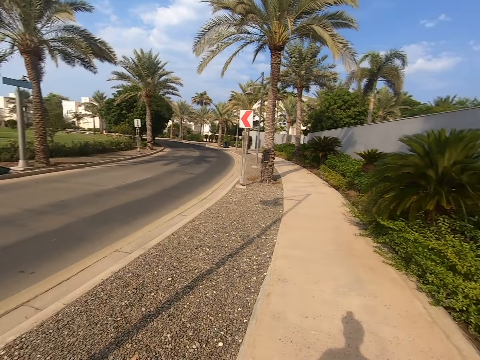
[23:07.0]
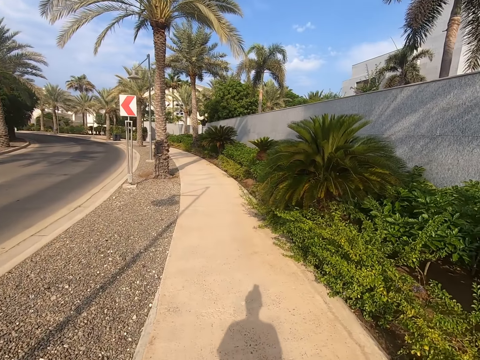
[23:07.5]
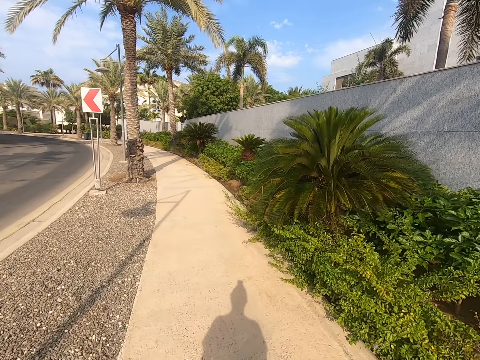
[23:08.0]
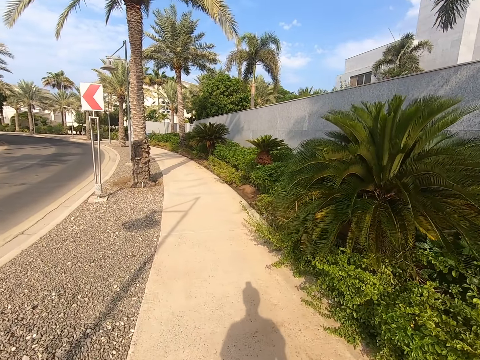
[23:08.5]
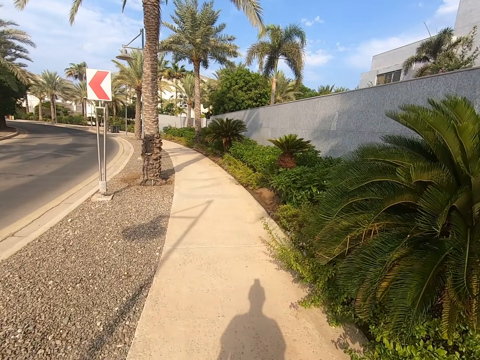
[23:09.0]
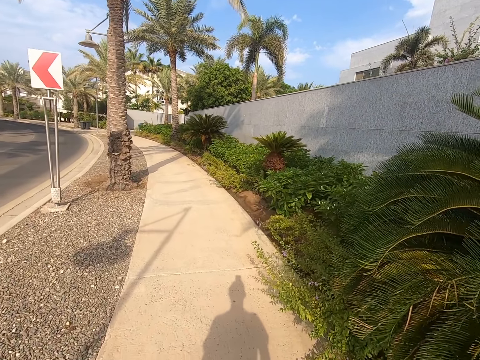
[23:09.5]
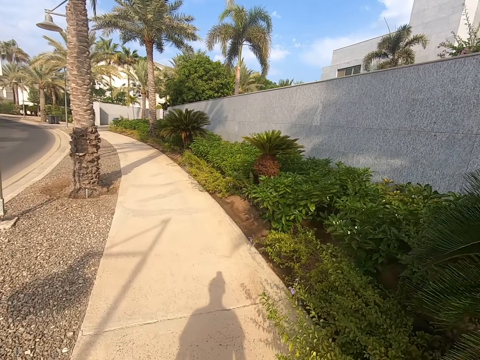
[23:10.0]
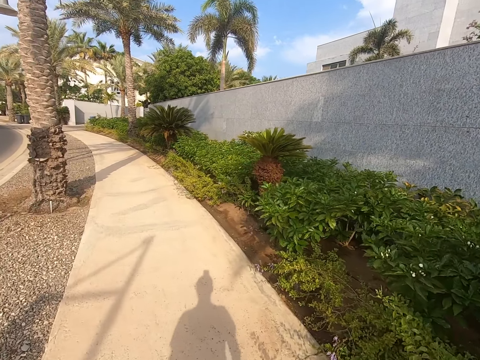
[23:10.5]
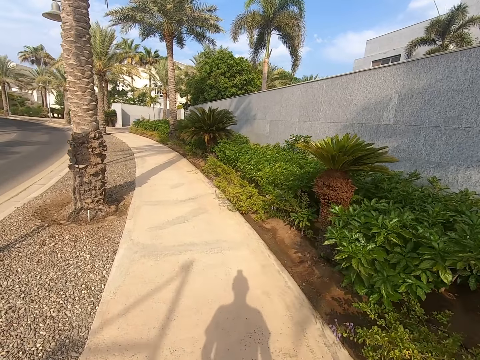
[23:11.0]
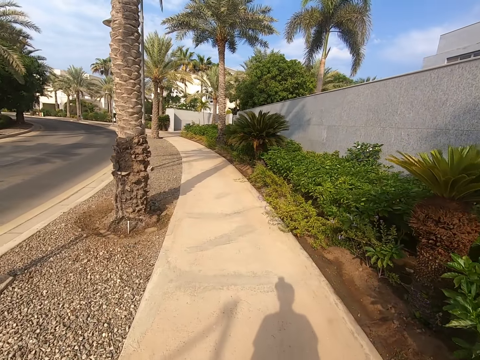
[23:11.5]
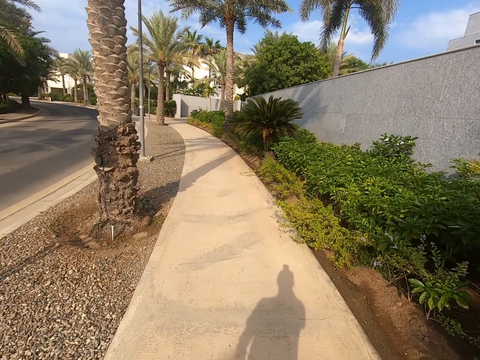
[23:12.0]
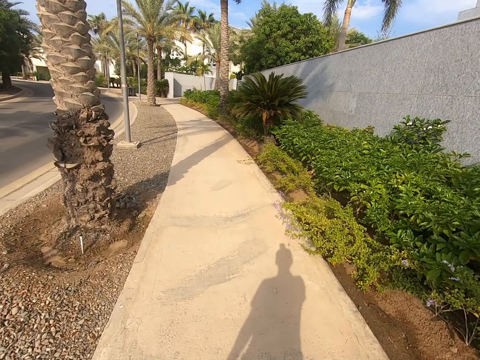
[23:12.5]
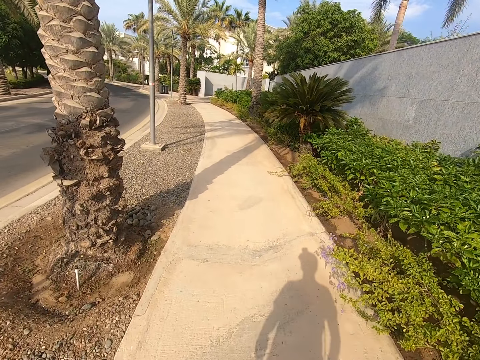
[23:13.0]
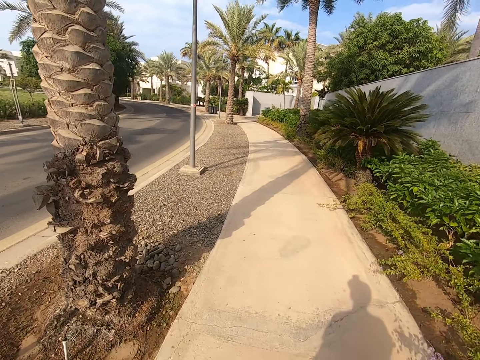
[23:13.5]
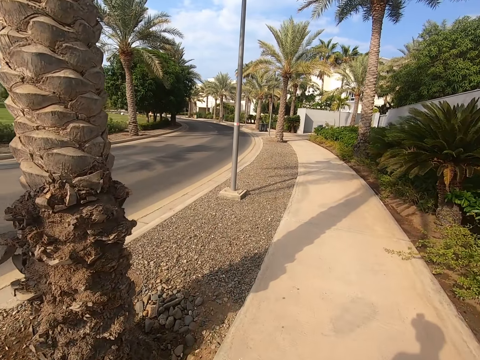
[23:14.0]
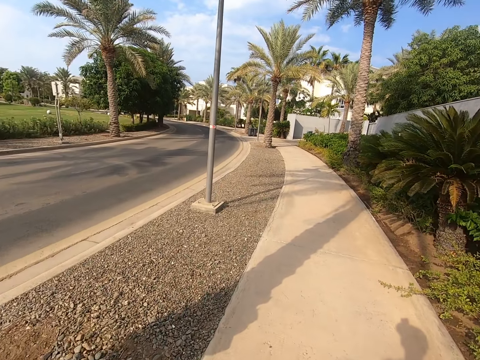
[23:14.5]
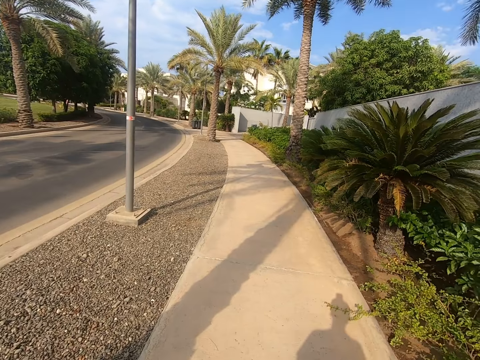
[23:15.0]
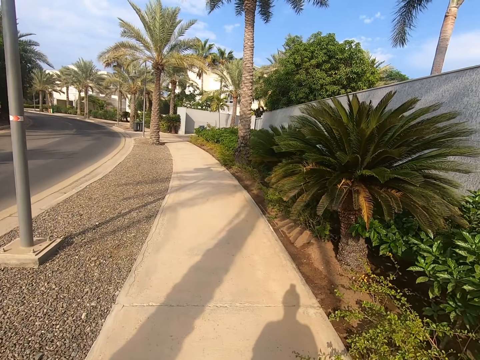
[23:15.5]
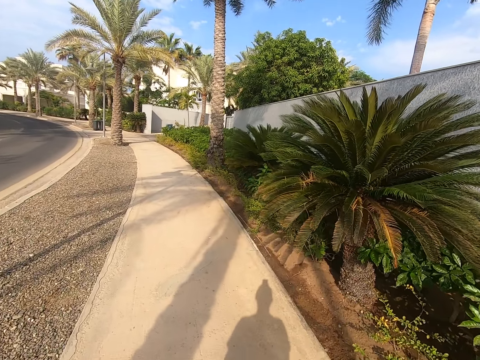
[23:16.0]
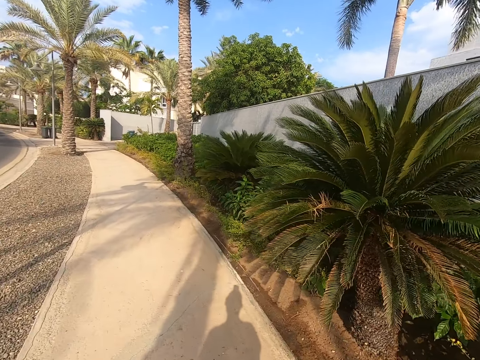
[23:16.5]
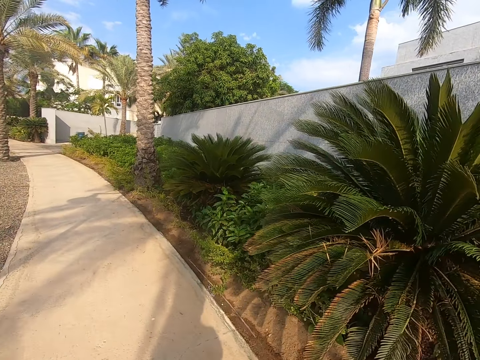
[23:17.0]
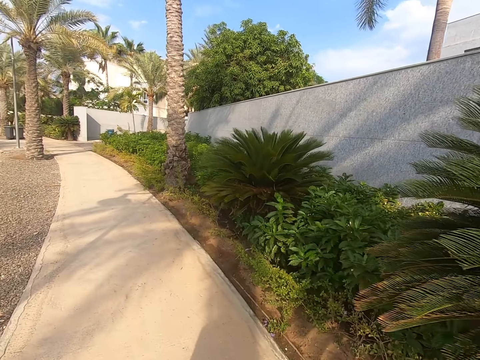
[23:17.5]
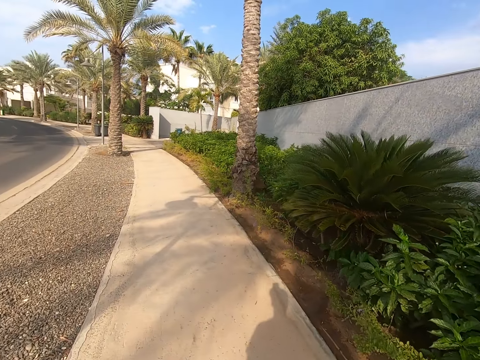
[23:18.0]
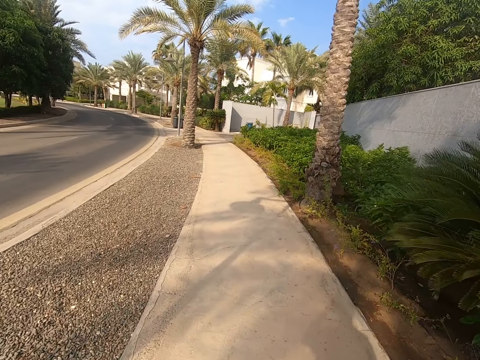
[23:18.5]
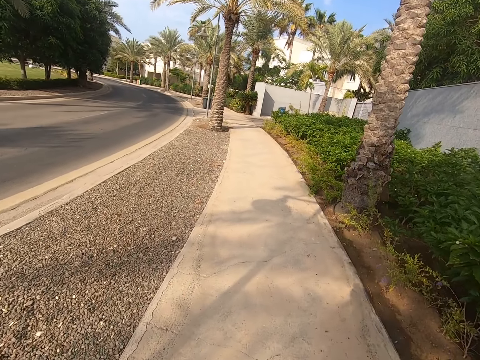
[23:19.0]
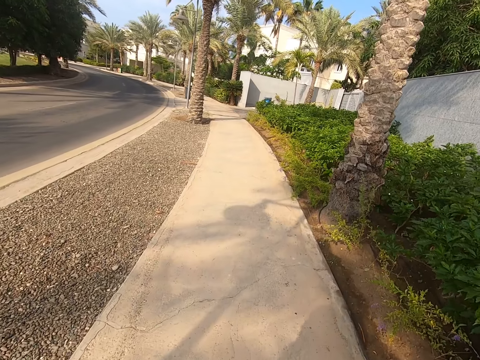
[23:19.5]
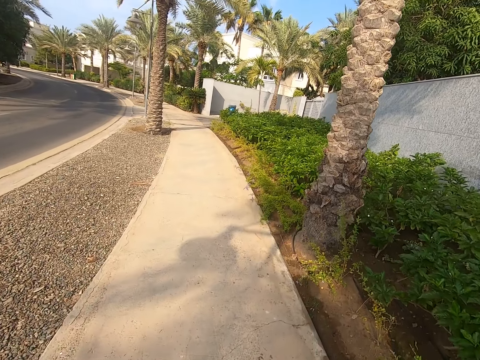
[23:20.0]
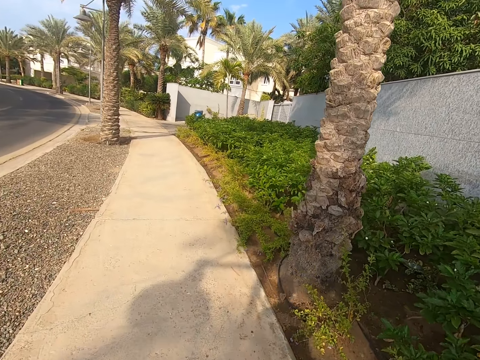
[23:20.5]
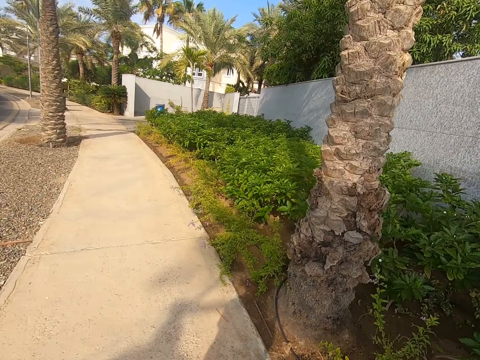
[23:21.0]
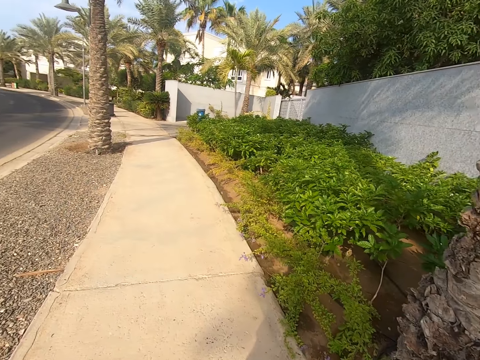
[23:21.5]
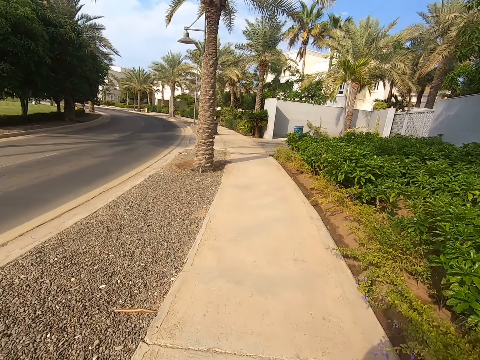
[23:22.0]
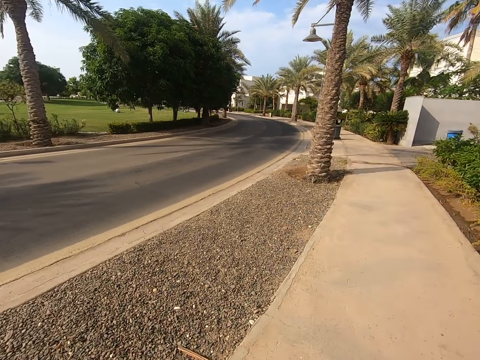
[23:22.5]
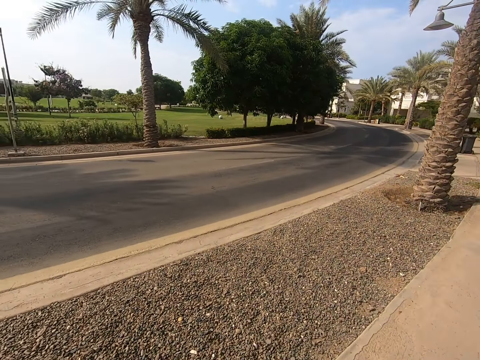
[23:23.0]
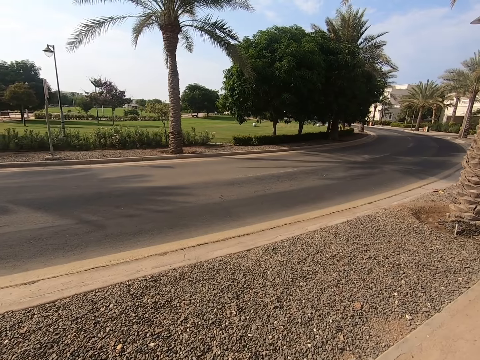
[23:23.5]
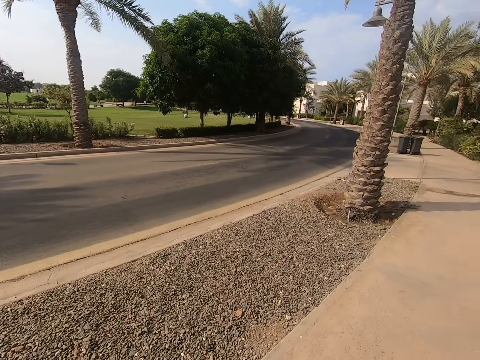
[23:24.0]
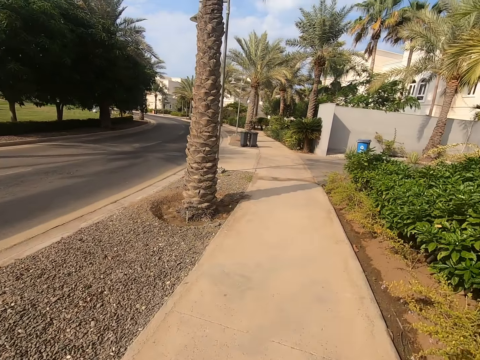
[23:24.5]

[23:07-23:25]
The camera wearer moves a hand and walks around the street. They move a hand and walk around the street.

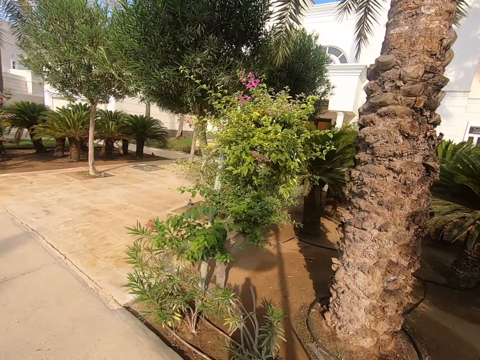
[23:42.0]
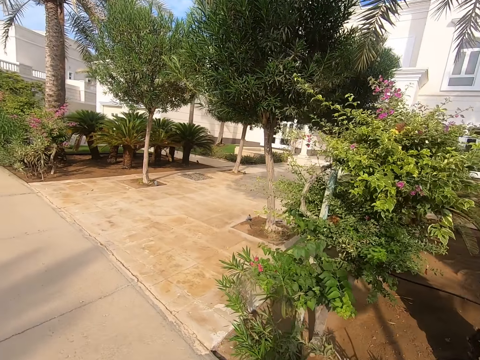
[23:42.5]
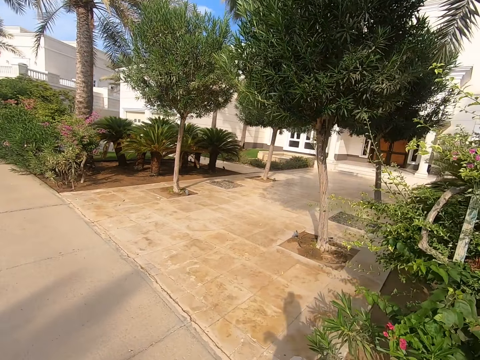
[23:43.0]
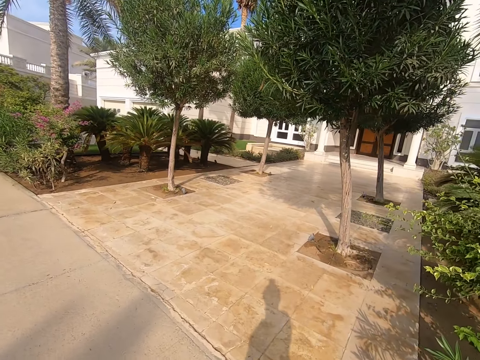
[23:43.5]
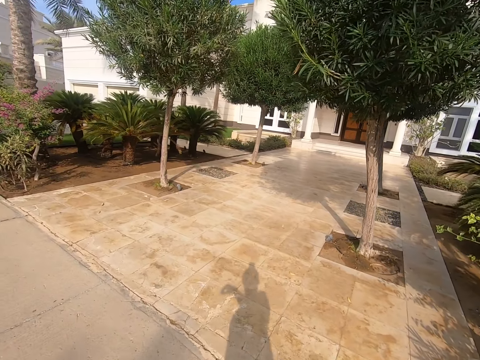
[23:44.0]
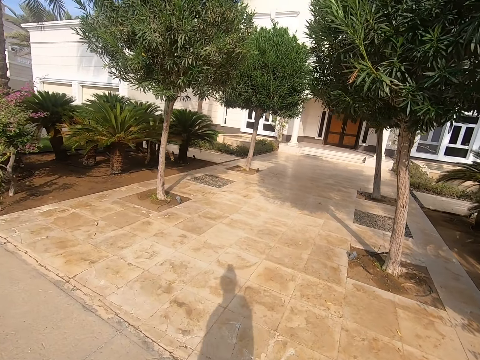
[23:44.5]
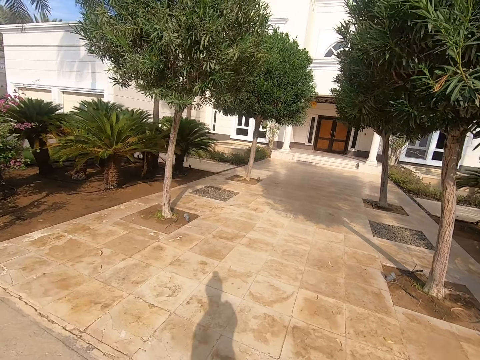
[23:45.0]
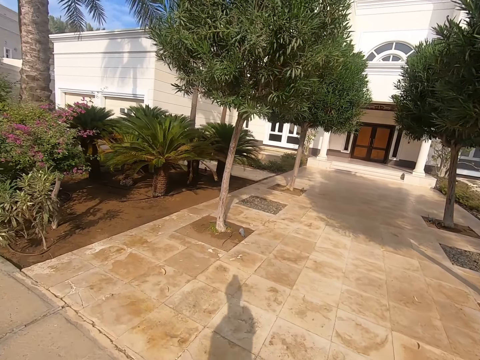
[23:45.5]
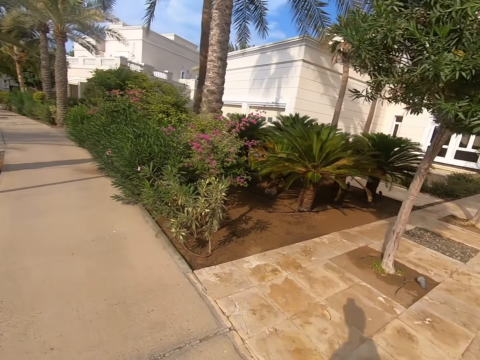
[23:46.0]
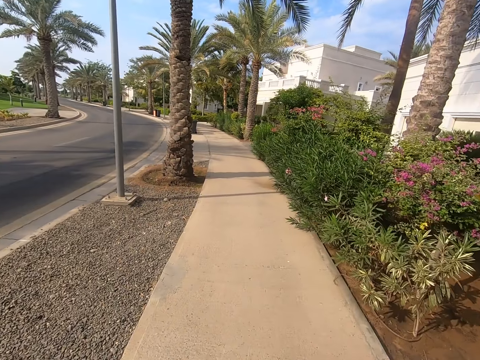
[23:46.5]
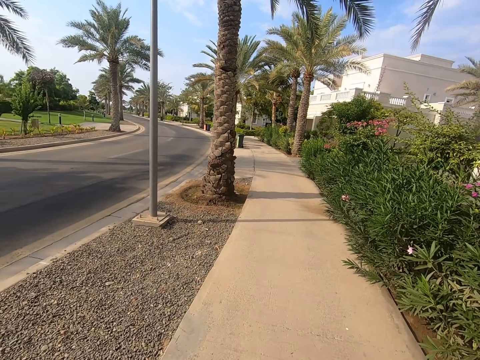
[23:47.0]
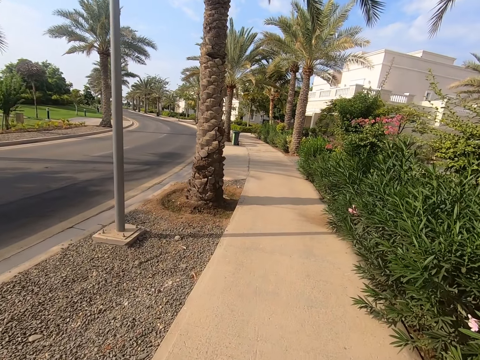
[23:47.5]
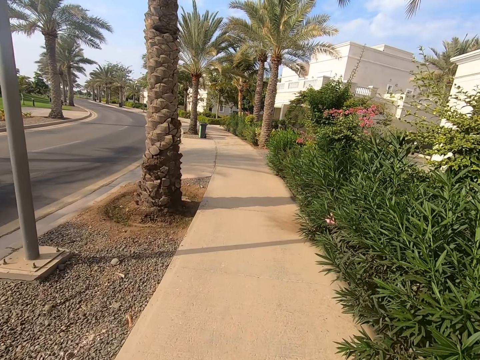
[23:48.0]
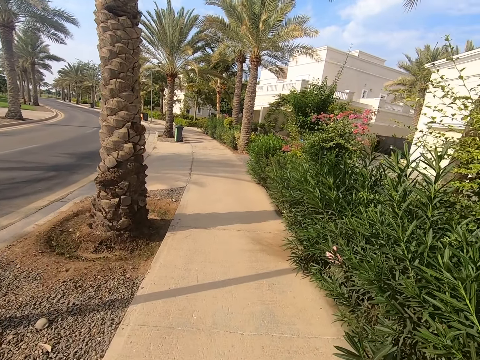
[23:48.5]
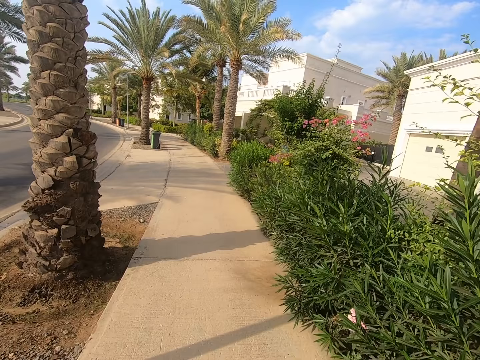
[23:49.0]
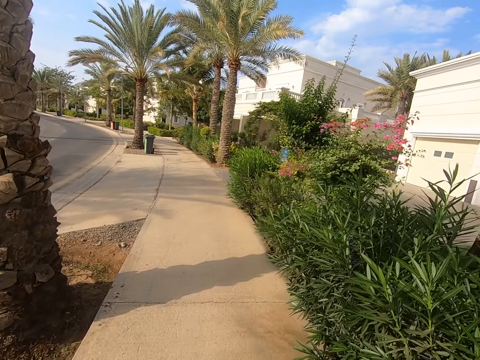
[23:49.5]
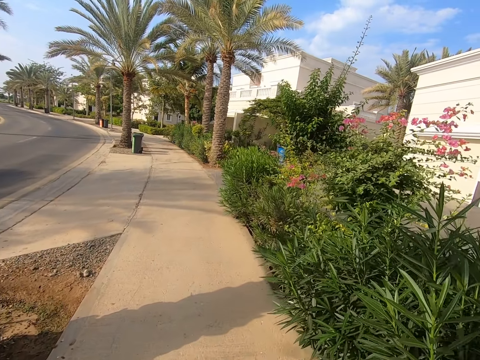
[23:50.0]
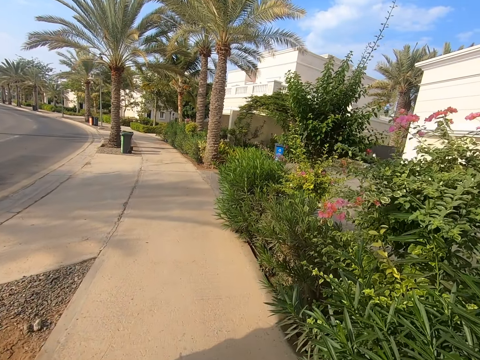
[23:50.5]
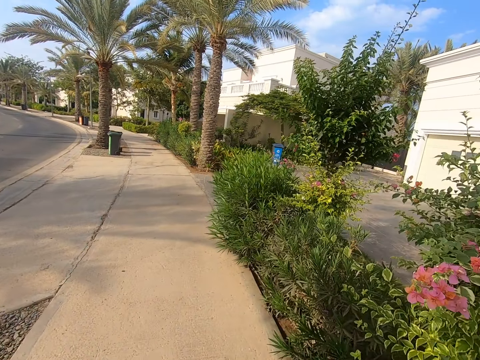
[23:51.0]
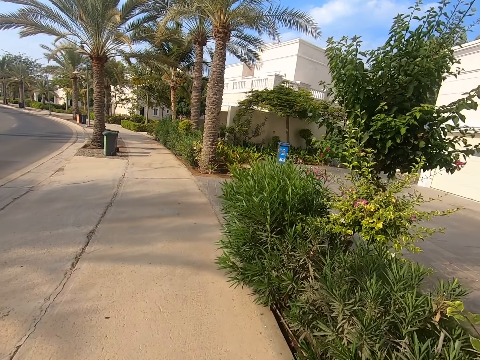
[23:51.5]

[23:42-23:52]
The camera wearer moves a hand and walks around the street. They look to the right side.
